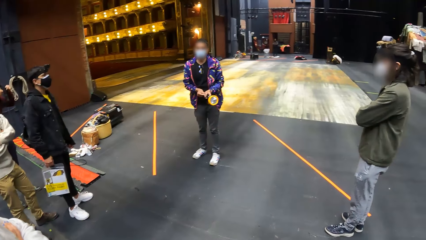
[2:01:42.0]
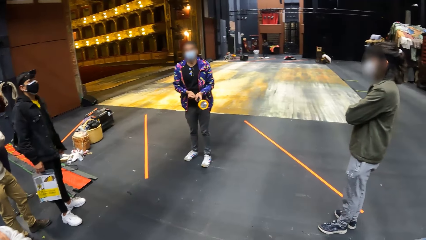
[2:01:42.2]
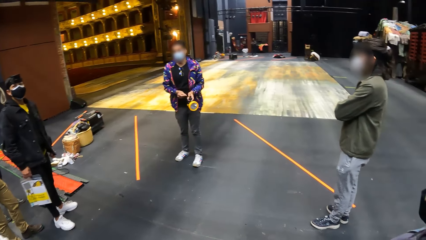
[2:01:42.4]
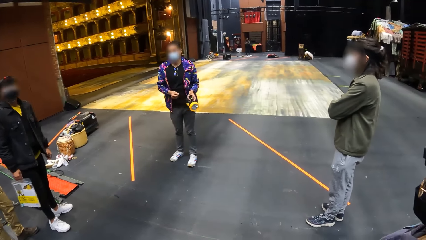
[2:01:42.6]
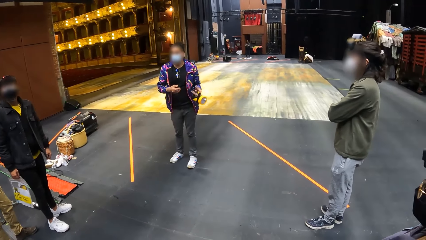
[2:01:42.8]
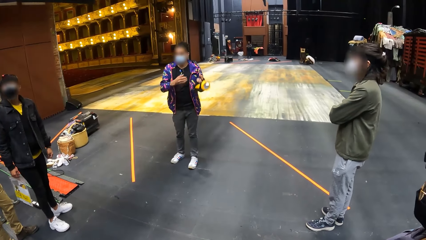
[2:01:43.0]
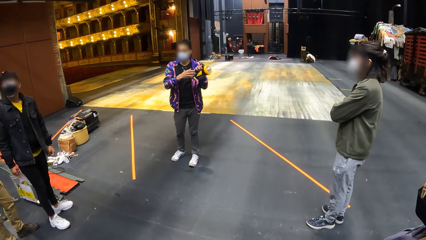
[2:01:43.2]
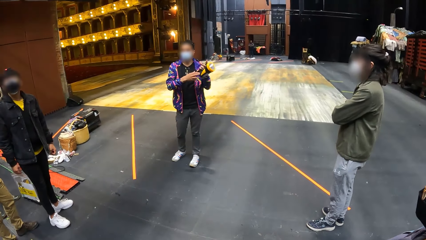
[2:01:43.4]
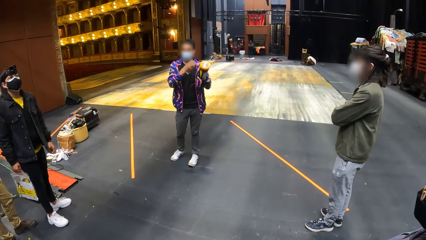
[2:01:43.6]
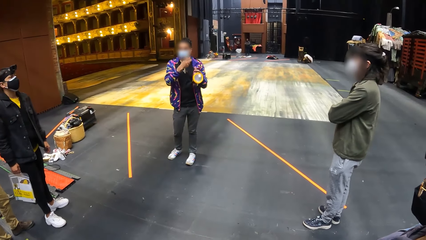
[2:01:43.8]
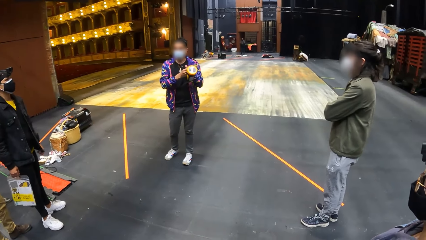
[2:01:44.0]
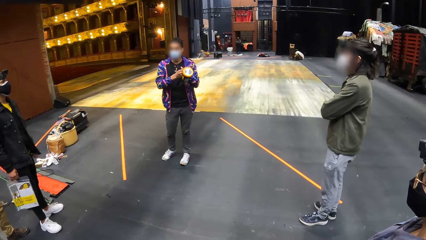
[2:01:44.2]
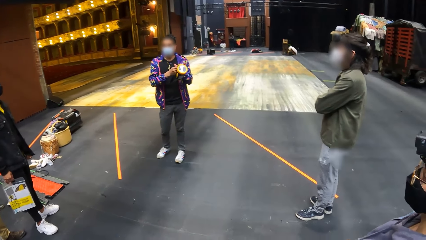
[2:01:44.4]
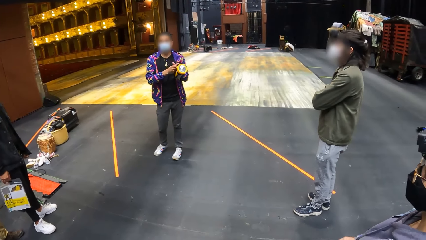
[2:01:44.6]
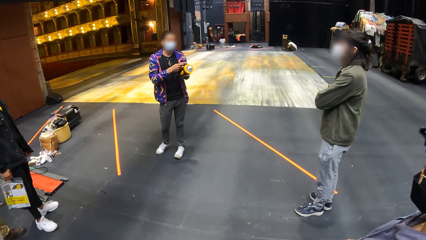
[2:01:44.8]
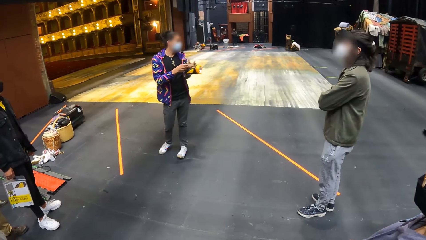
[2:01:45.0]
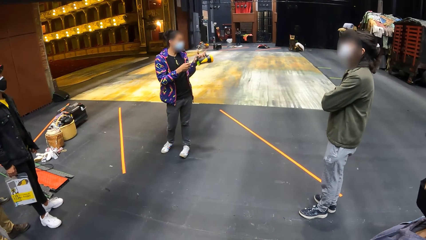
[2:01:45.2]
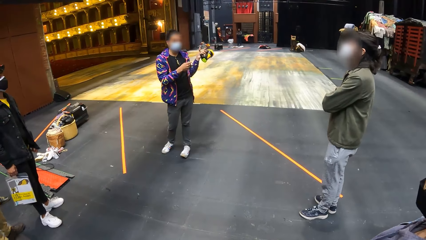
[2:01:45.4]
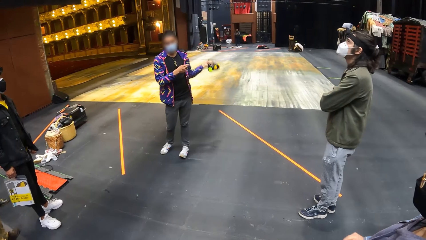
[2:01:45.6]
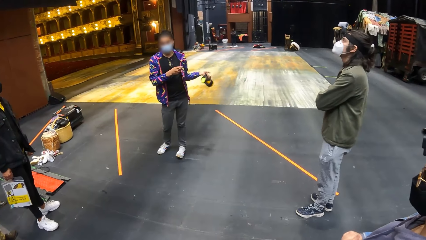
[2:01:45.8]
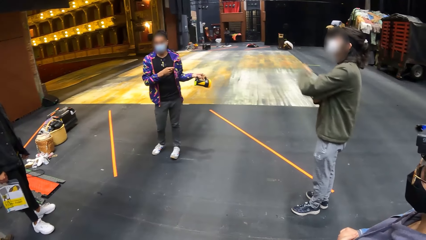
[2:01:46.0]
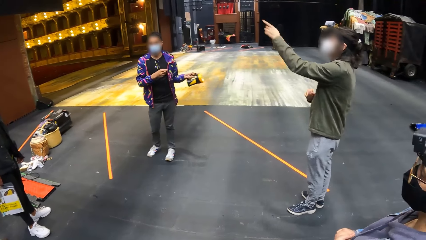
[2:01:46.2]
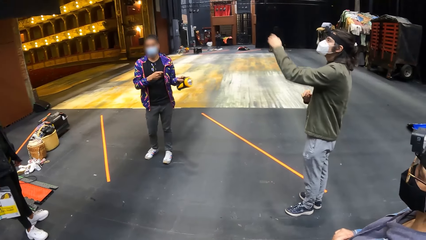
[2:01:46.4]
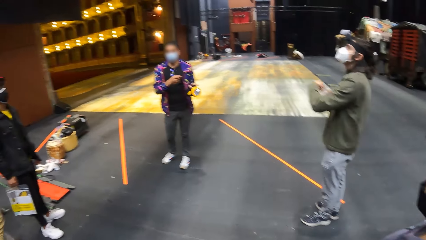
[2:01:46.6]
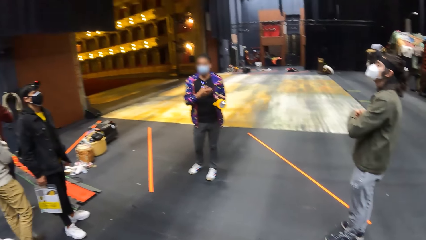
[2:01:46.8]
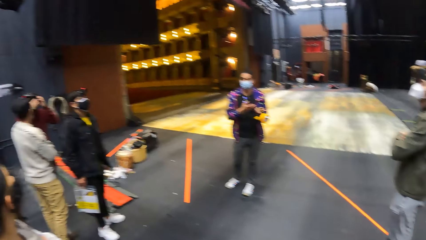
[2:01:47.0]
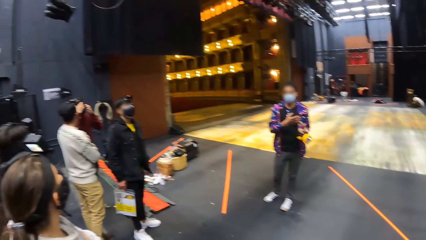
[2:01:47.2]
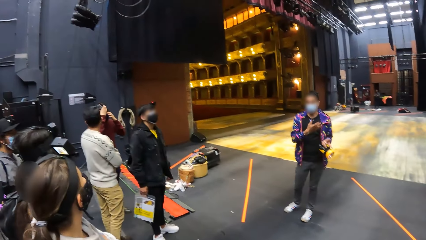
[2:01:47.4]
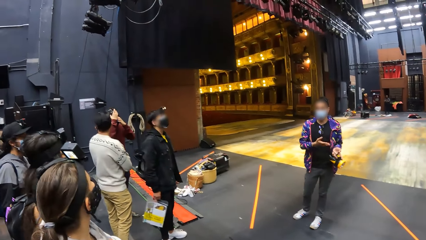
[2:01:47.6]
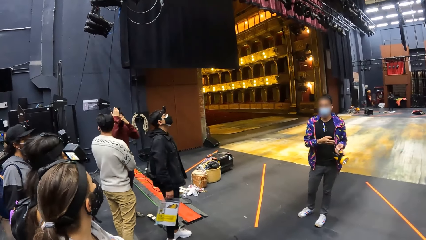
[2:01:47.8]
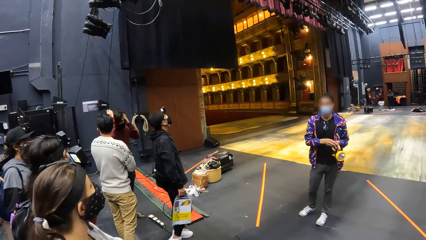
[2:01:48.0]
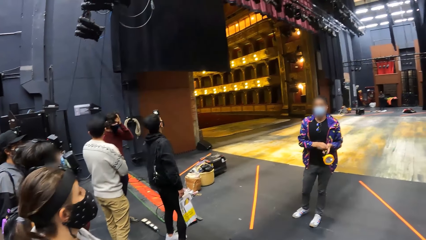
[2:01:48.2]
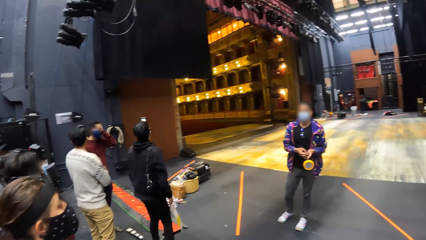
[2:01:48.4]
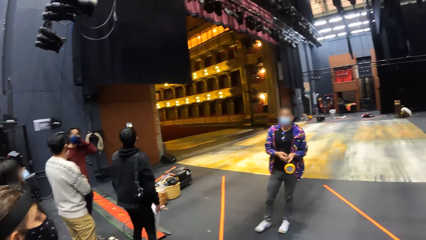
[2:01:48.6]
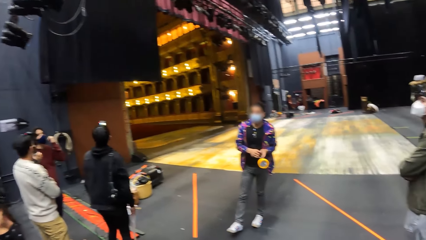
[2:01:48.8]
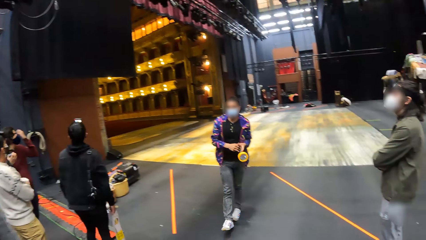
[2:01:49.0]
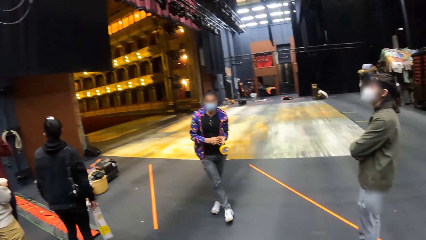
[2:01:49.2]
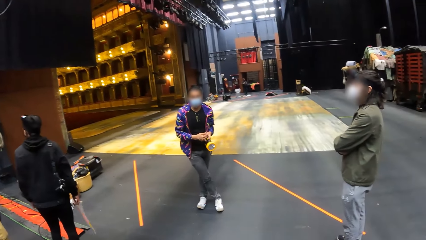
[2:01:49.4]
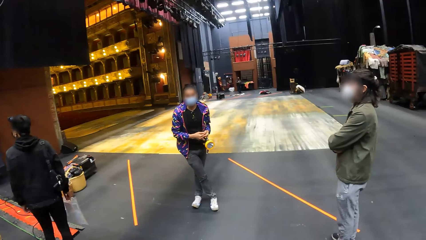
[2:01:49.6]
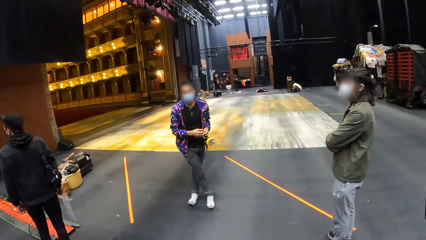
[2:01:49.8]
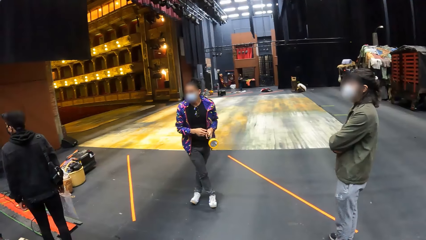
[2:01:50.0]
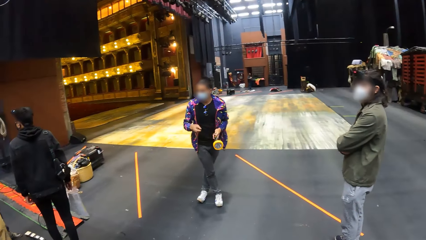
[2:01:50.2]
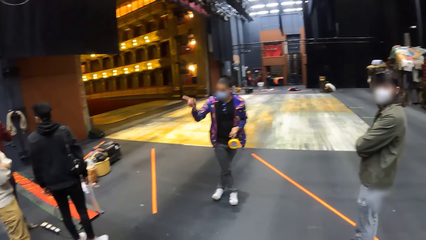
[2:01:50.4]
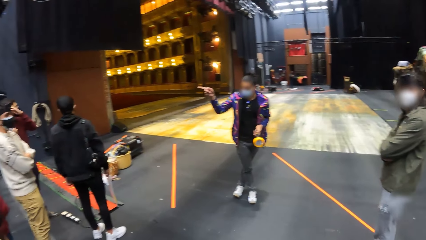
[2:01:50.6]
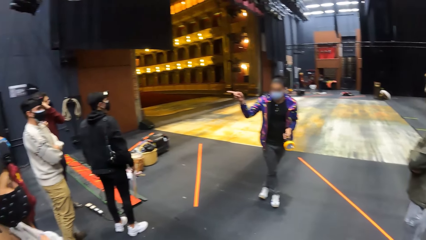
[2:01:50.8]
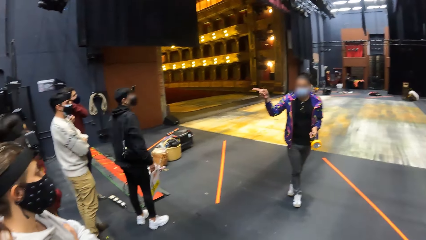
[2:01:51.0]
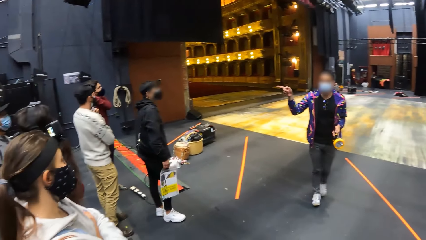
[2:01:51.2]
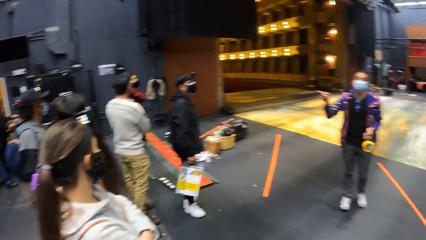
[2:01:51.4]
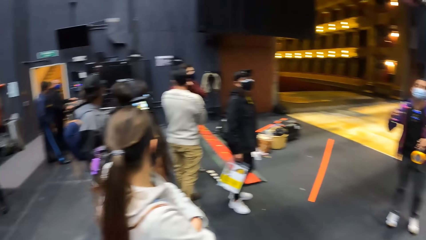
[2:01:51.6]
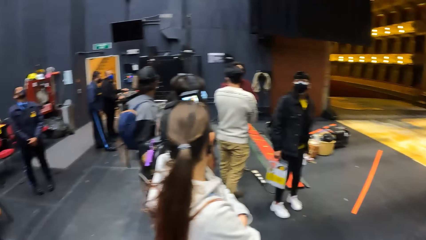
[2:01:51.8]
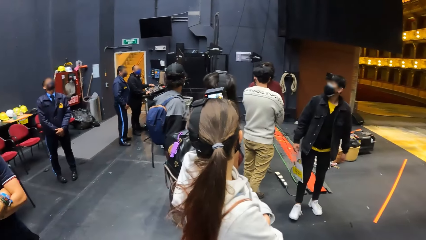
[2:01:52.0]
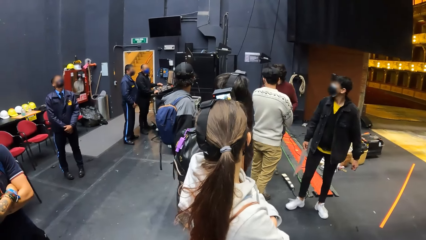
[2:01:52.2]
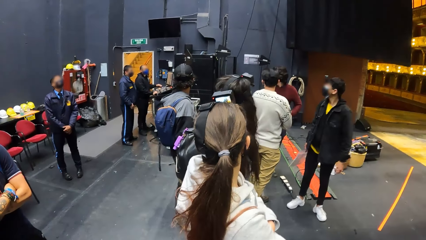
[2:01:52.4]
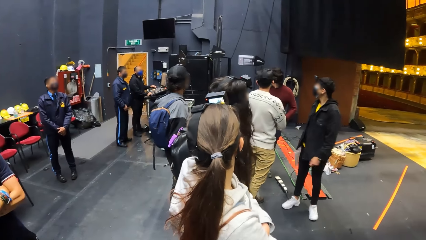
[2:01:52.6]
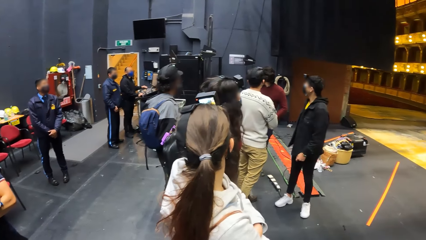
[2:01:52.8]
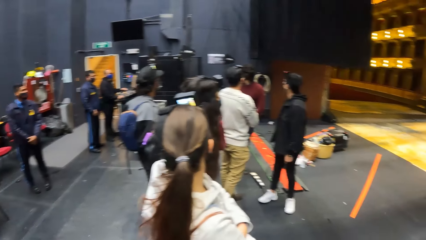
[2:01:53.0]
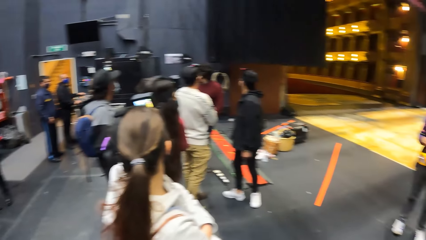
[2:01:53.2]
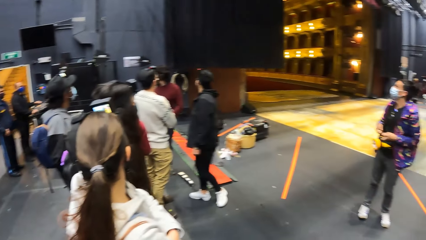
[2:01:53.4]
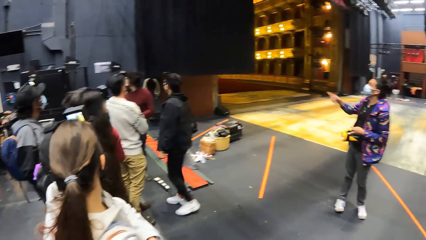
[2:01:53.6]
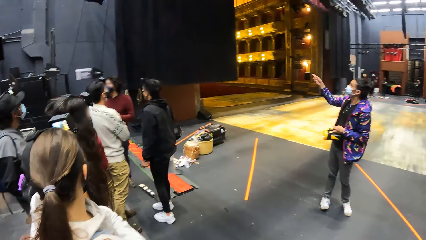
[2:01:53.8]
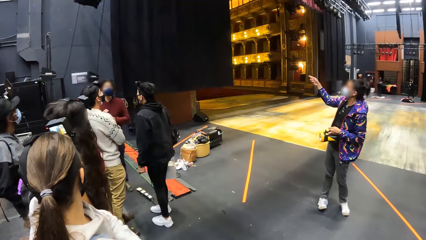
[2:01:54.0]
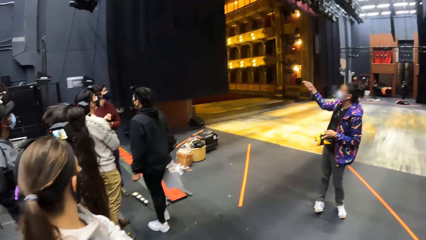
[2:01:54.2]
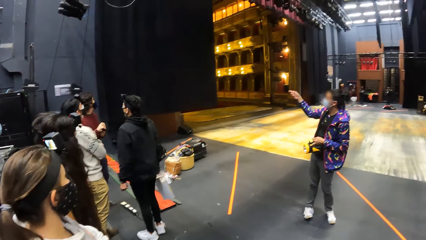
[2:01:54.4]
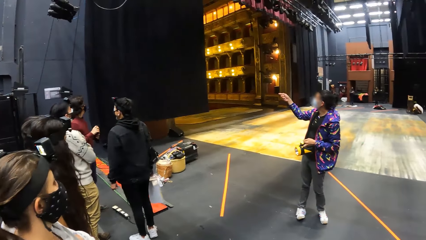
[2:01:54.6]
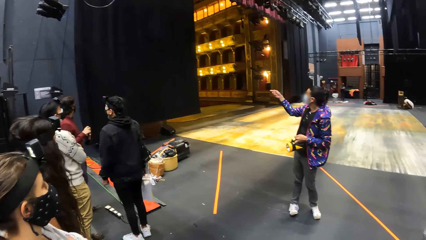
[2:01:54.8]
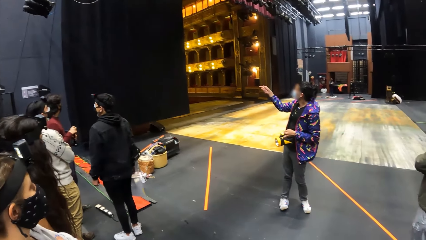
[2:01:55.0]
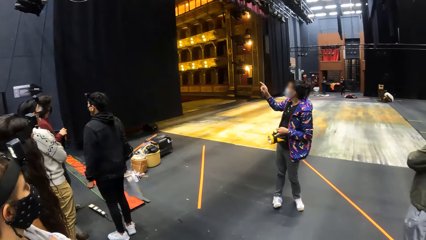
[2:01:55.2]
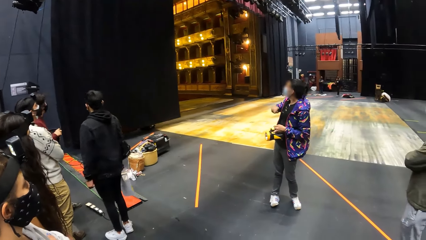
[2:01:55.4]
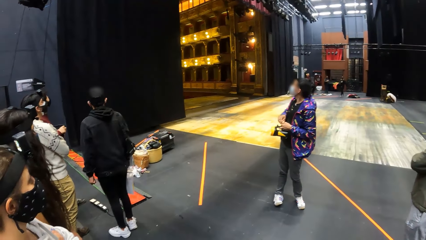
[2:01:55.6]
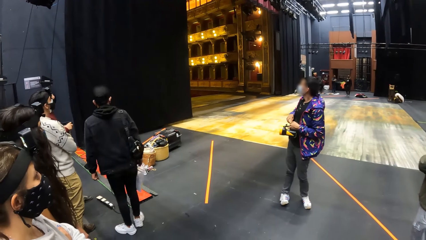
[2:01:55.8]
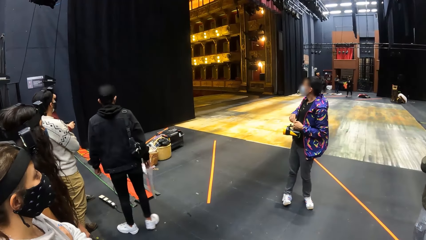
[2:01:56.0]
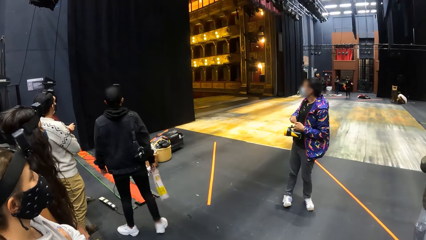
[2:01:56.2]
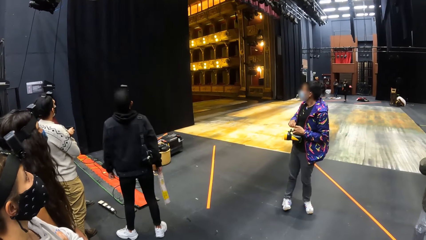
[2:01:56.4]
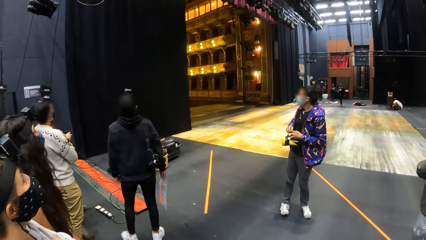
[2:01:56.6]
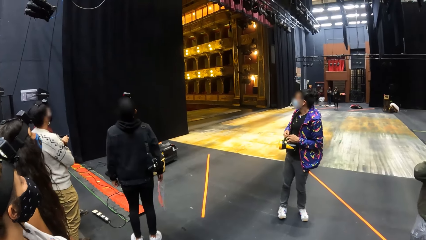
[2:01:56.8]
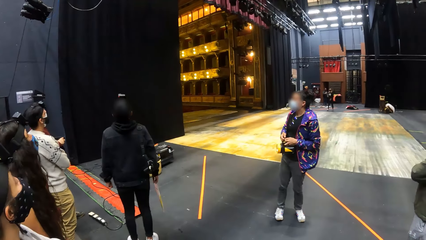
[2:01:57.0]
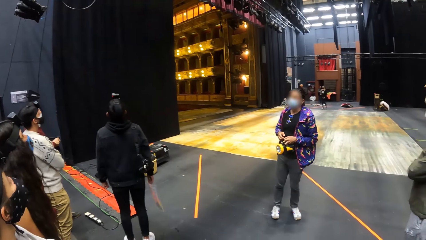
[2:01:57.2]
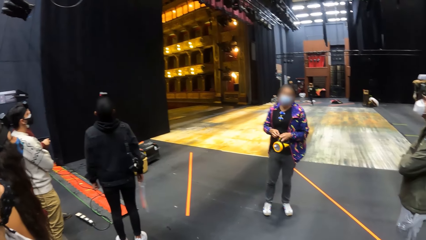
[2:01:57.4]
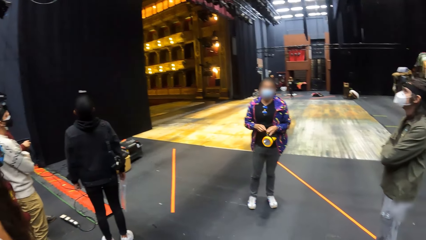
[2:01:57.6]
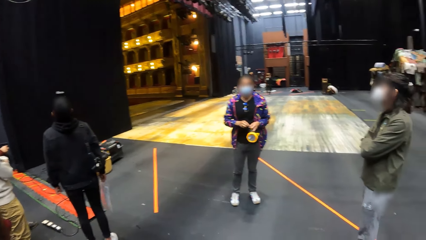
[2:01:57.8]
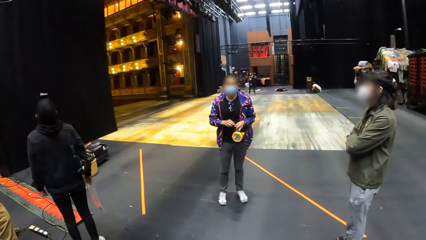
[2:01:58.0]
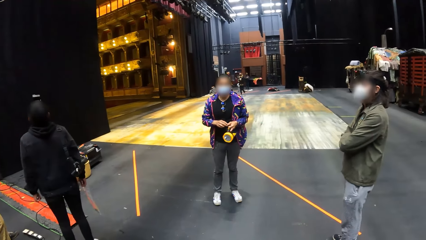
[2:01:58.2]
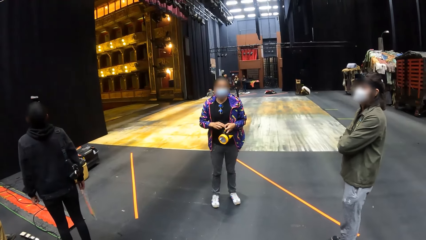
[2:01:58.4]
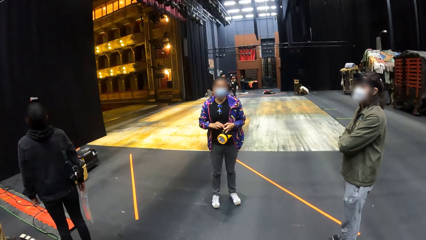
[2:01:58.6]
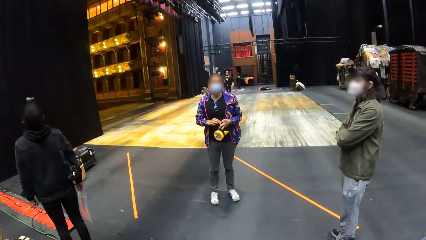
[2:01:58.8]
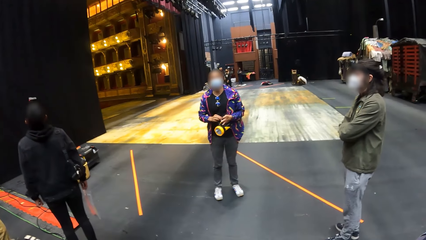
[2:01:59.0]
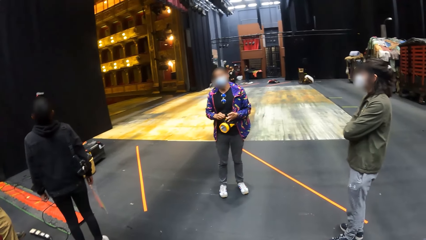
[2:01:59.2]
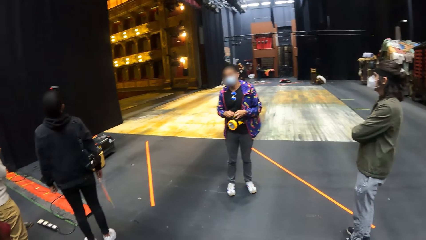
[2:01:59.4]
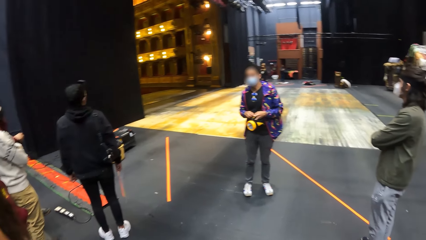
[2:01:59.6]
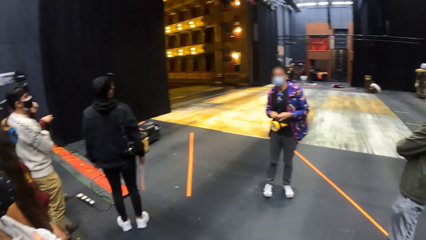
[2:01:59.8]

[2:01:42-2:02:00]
The man holds the torchlight with his left hand. A woman points at something. Another man points at the roof. The camera wearer looks around. The woman crosses her legs and points at something. The camera wearer looks around. The woman points at theatre curtains. The camera wearer looks around.
